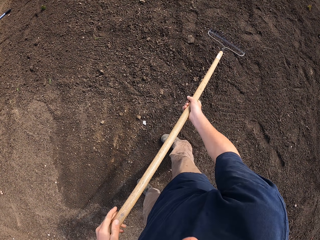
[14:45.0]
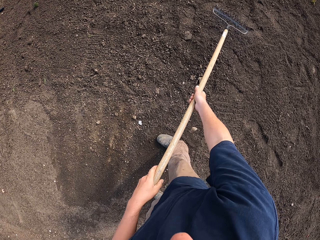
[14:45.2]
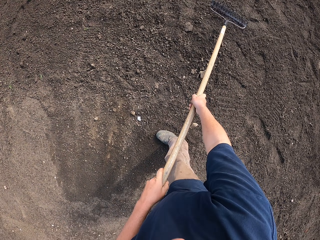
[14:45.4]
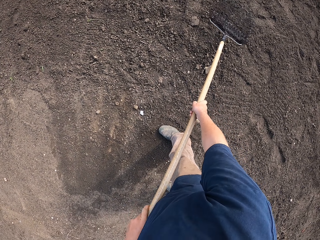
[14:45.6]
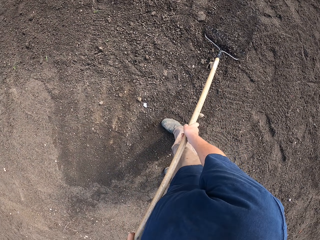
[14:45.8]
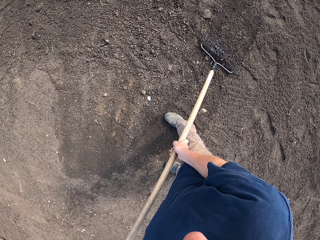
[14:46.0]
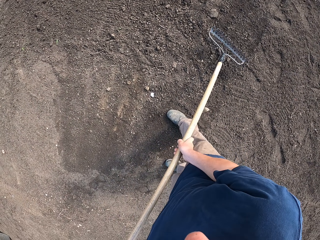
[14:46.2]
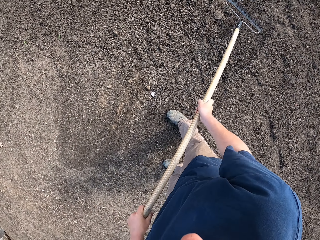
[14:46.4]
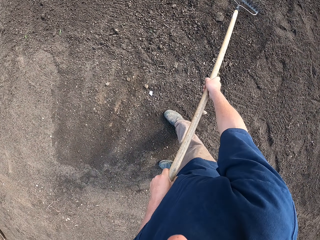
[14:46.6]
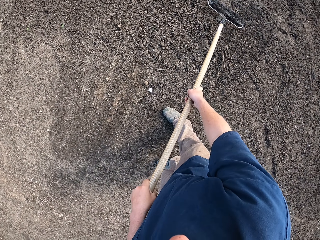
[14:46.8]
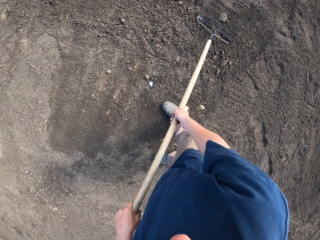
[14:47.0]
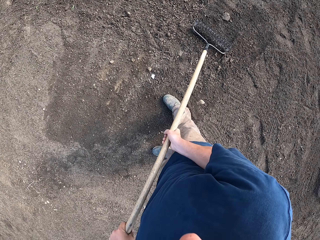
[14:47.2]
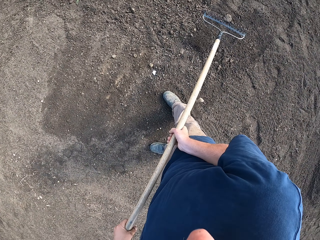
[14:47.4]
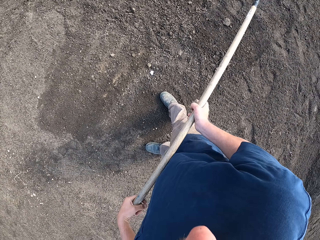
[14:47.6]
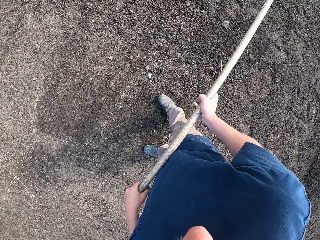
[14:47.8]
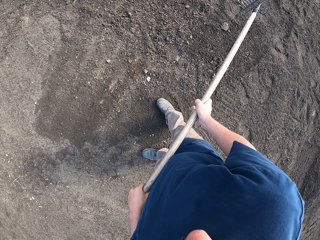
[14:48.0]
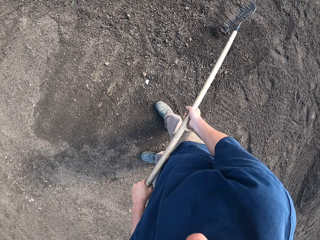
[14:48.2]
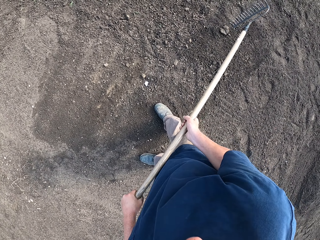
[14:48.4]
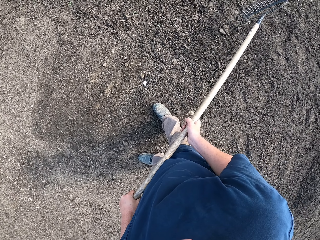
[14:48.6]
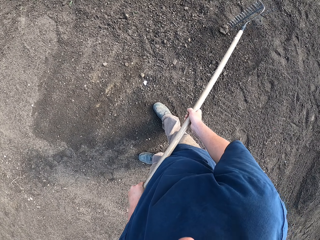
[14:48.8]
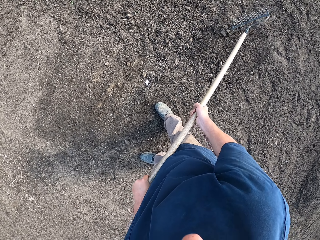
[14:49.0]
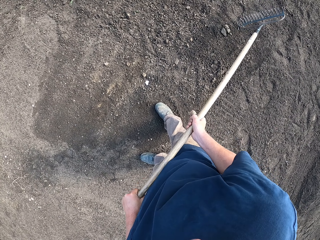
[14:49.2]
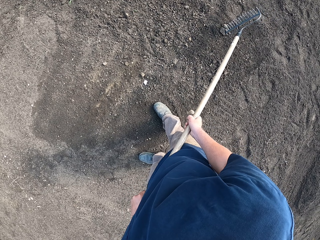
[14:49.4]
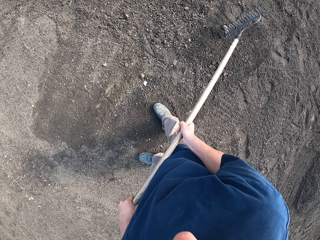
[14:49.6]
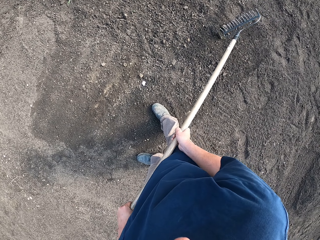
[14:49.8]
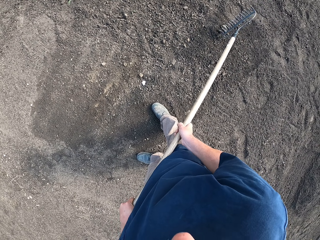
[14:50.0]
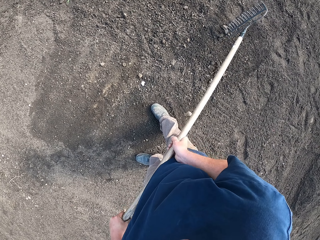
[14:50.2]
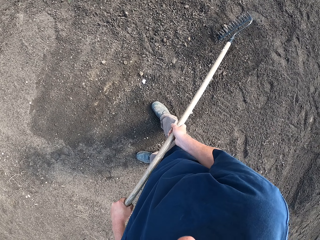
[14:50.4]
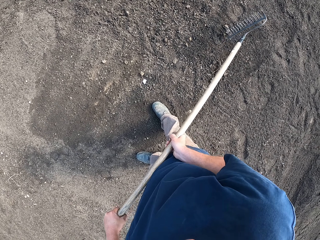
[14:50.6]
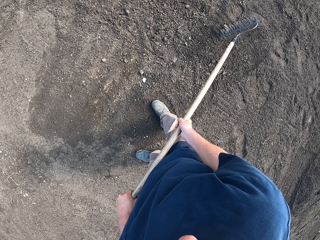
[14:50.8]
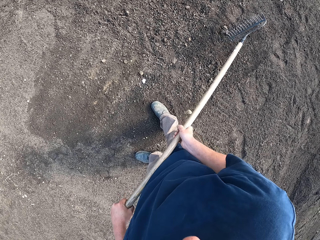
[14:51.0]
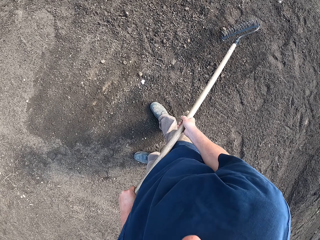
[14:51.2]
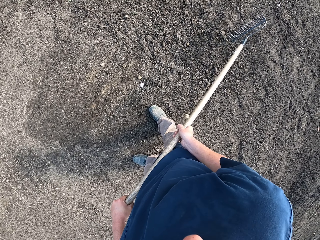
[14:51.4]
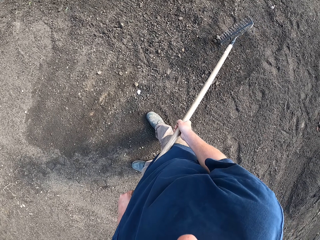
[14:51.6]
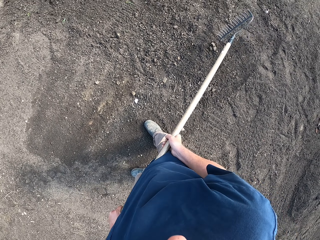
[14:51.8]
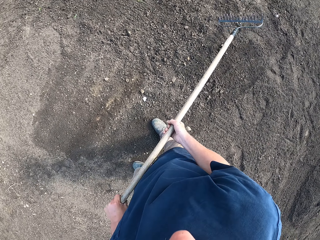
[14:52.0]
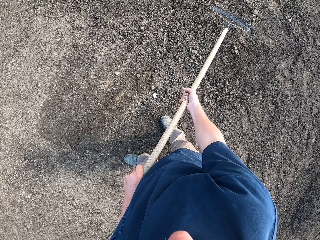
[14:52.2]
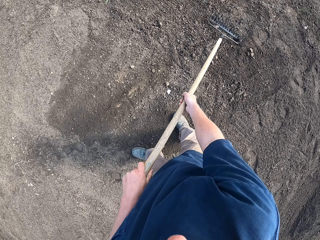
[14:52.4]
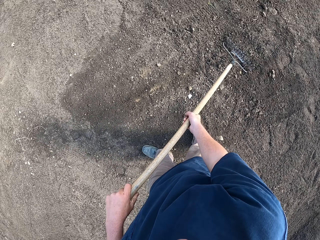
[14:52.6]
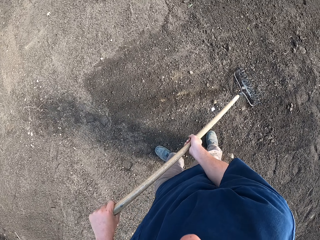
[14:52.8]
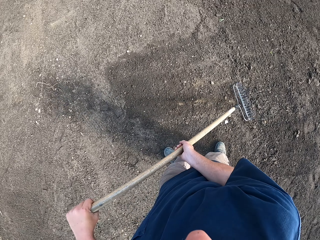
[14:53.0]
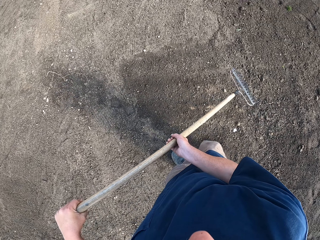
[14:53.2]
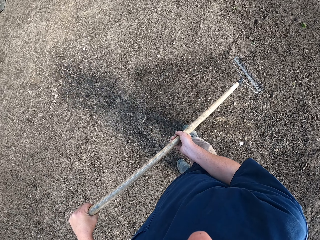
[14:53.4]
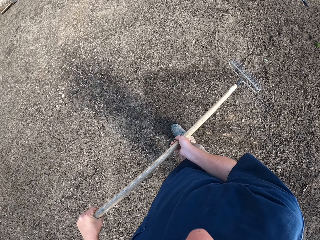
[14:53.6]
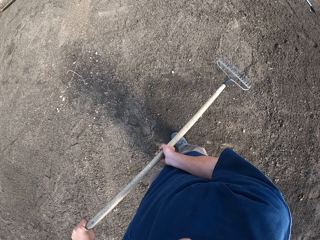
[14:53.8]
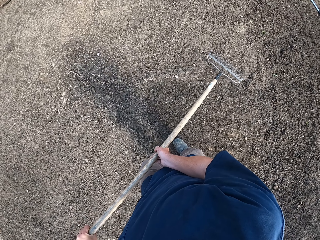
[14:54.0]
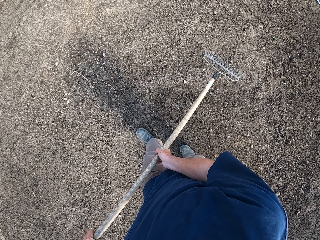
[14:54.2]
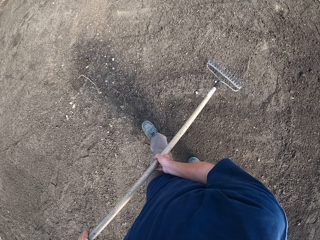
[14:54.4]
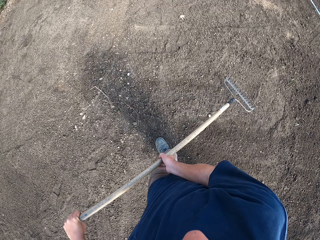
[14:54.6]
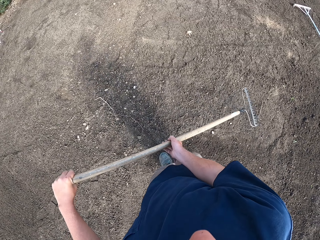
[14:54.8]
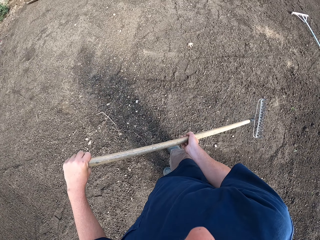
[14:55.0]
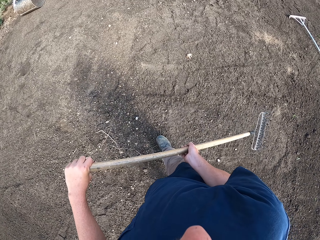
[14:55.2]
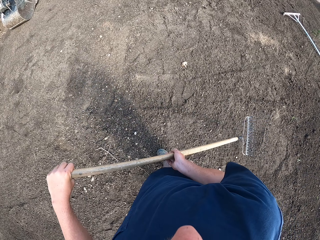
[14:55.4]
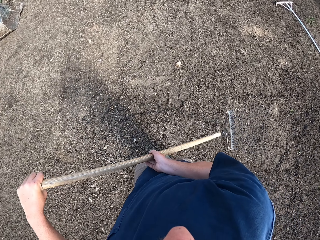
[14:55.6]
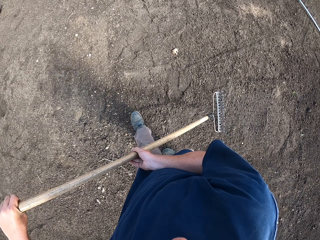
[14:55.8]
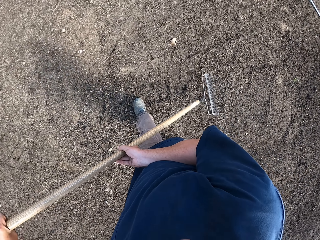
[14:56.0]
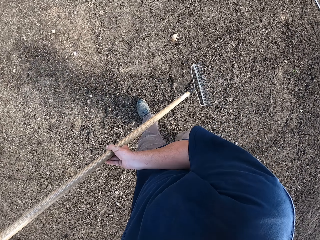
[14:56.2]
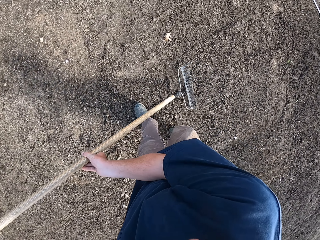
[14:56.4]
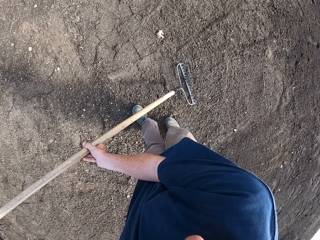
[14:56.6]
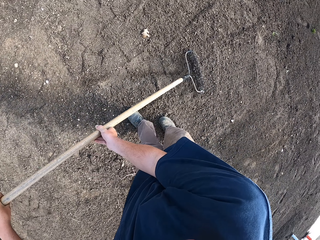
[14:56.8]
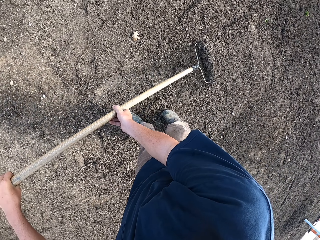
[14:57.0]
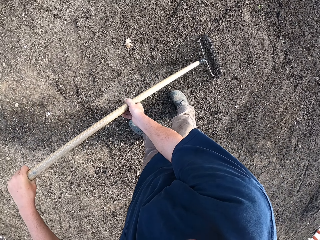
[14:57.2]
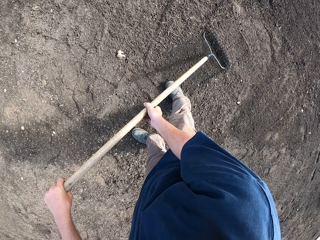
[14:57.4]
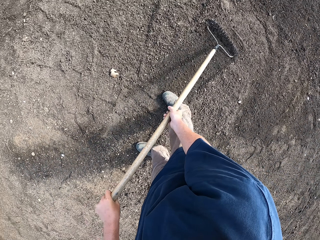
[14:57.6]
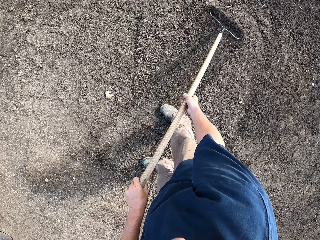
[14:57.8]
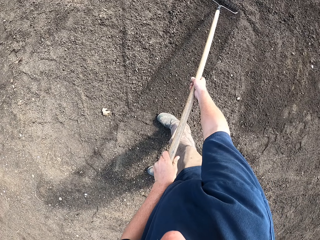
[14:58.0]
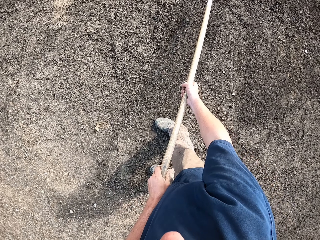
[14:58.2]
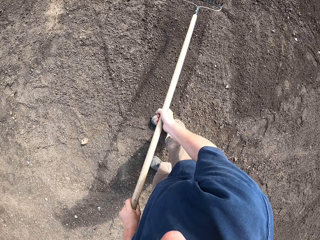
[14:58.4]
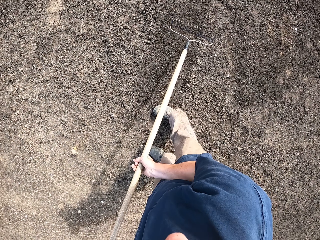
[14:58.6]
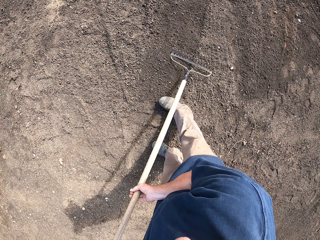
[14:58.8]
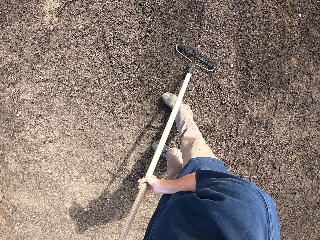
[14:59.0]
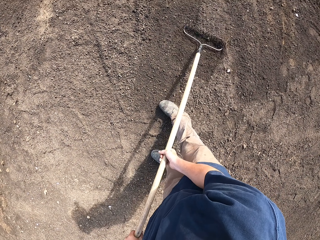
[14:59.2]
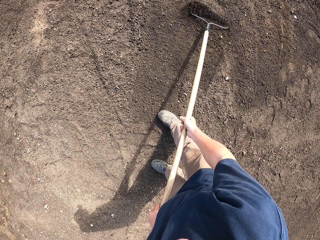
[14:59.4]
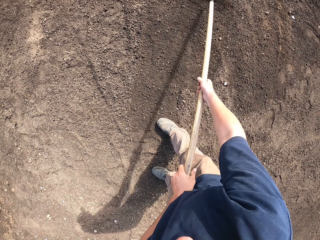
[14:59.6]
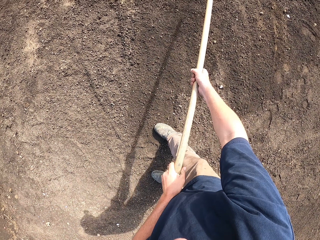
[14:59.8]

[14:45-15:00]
The camera wearer hits the soil. They level the soil with a rake. They walk around the compound. They level the soil with the rake.

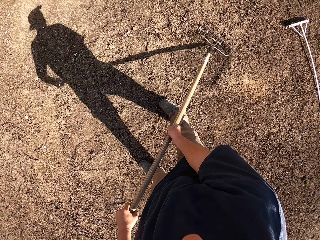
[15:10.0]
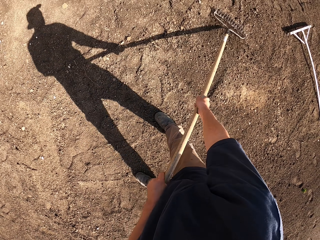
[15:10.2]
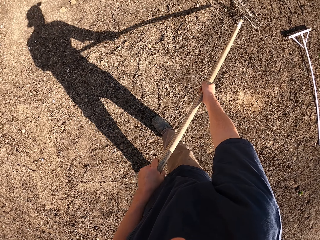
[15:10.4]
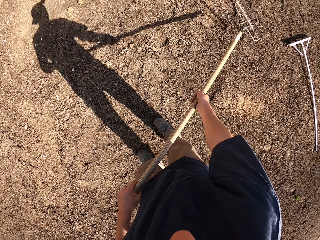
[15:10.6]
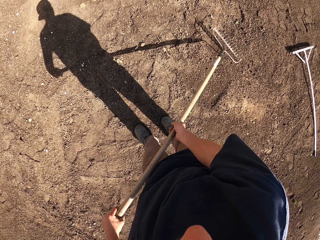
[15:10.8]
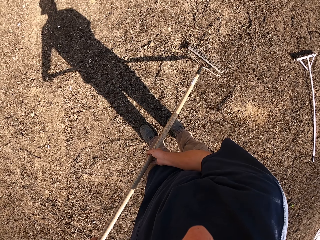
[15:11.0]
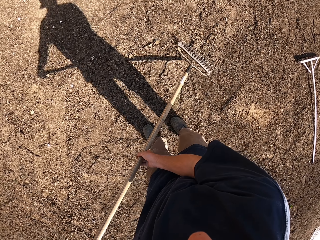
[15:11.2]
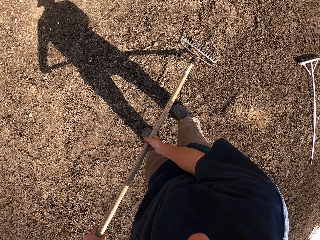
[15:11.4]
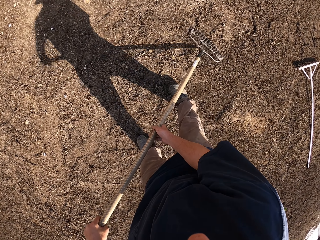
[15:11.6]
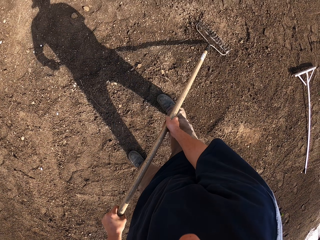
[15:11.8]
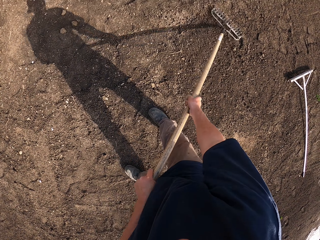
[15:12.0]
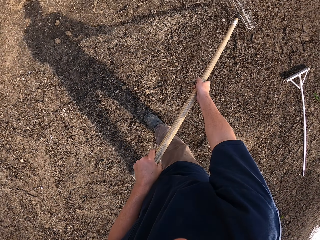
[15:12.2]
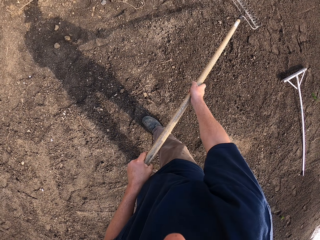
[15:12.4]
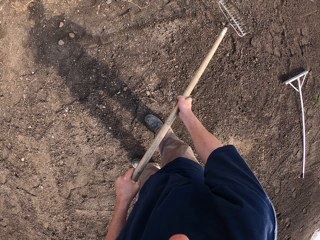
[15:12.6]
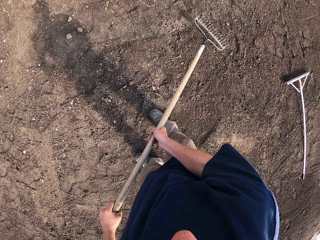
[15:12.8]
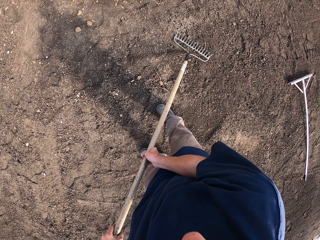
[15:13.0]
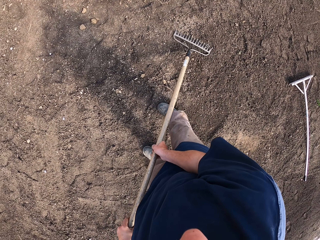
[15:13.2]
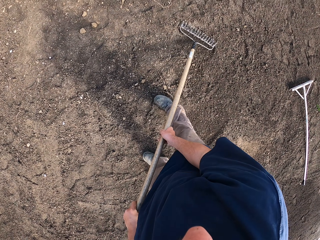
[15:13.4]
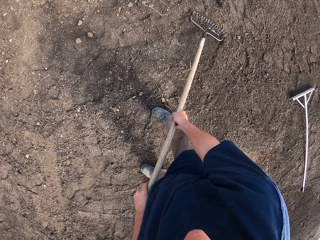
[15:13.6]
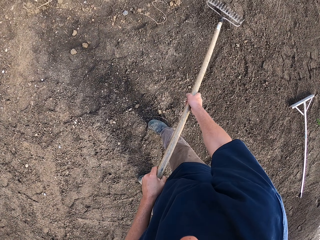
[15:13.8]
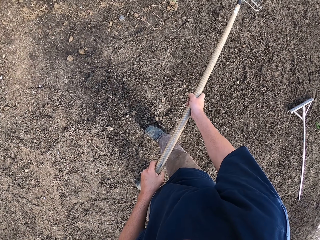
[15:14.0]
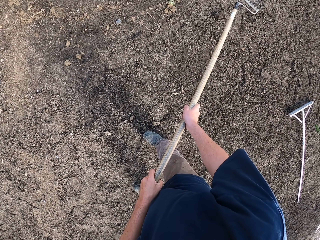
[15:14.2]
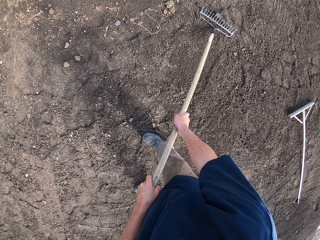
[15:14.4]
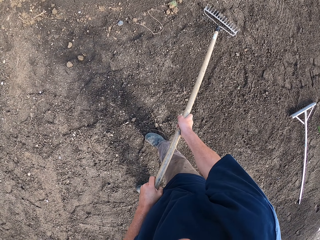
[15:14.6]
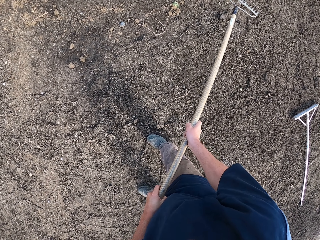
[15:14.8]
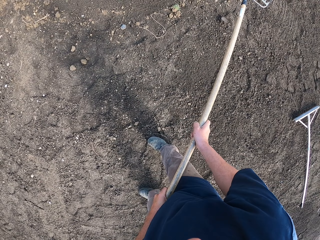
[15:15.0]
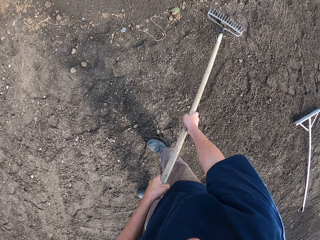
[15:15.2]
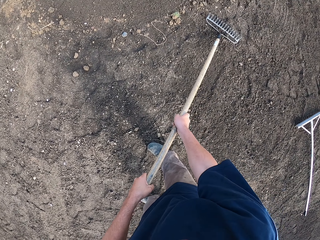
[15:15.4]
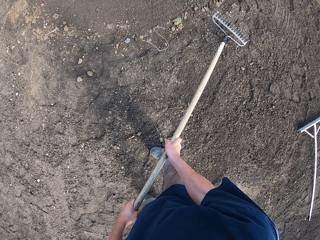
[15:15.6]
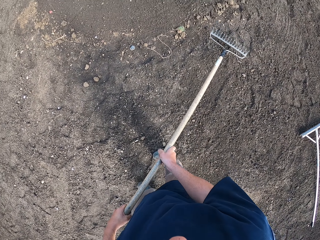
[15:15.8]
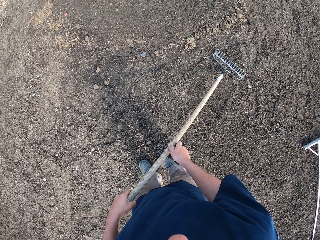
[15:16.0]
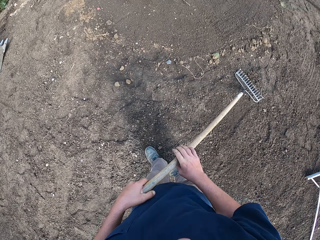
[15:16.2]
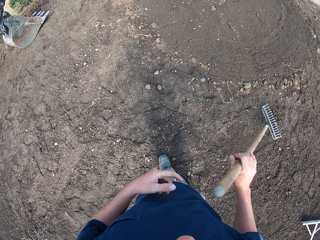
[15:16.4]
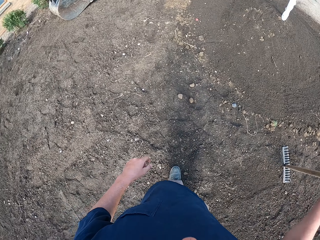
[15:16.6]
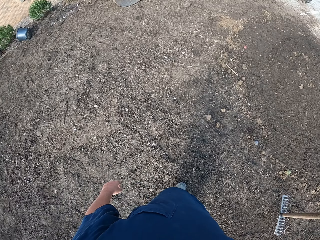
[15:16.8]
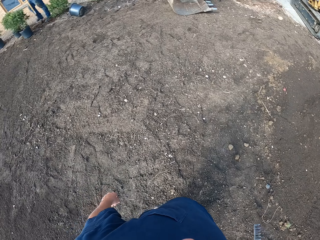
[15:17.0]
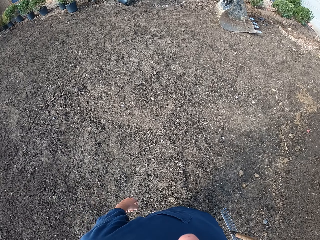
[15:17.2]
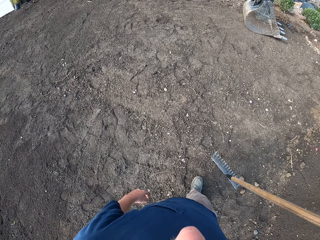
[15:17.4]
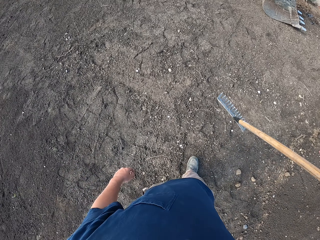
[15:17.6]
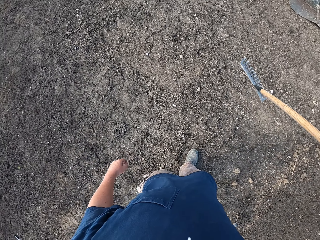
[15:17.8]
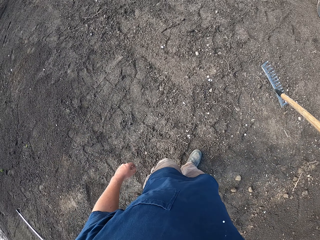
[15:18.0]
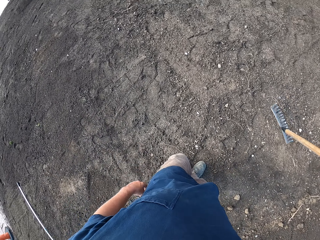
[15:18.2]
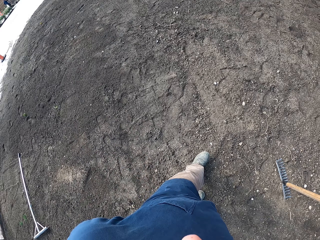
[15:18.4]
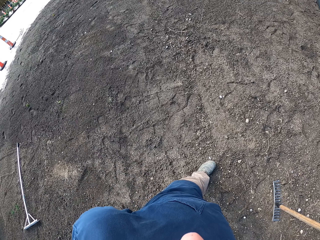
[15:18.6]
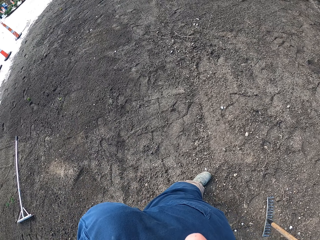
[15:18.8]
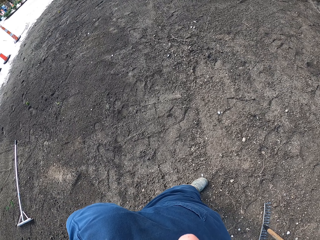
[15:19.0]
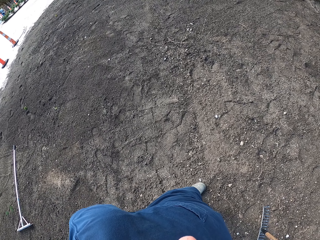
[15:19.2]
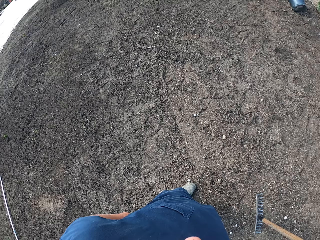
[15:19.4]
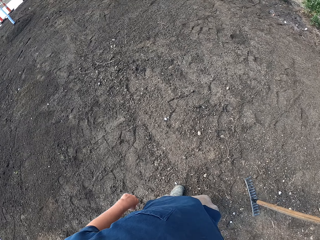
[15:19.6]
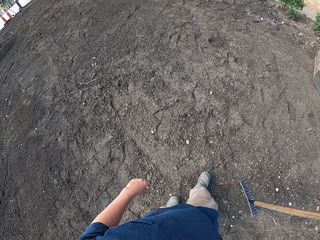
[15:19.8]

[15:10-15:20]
The camera wearer looks around the compound. They move around and spit on the ground.
